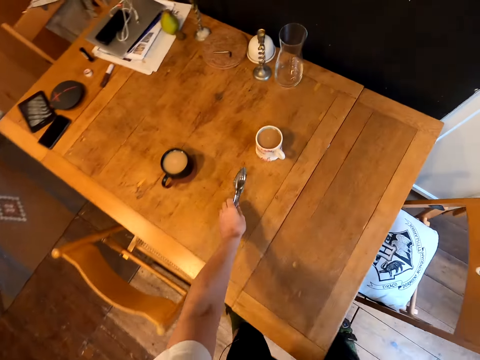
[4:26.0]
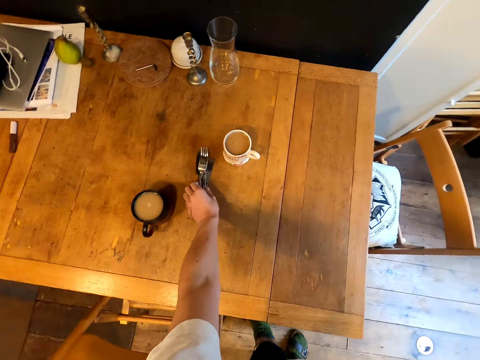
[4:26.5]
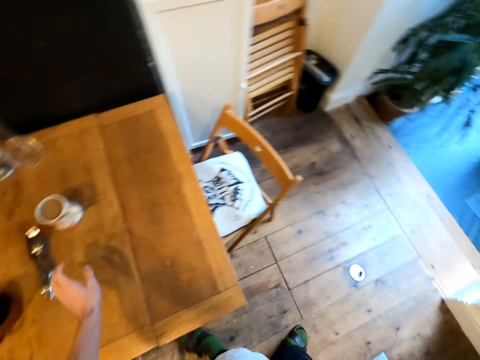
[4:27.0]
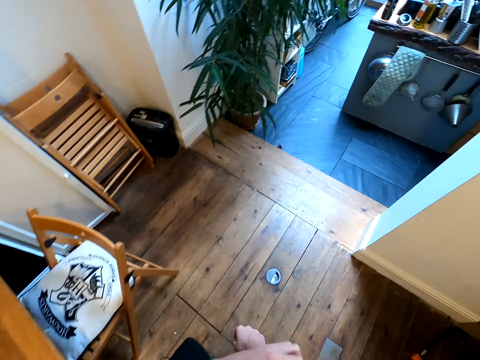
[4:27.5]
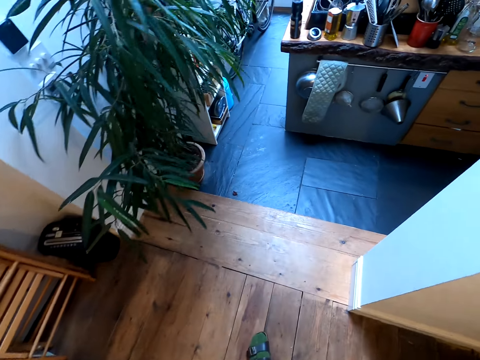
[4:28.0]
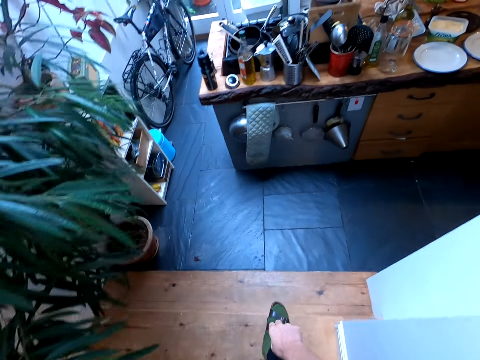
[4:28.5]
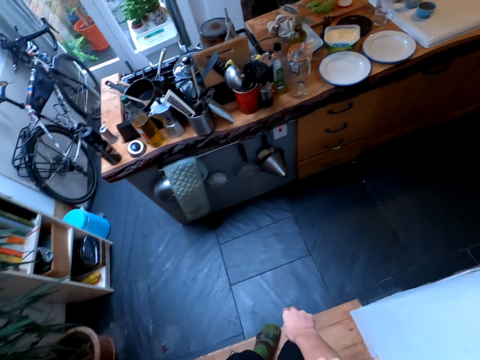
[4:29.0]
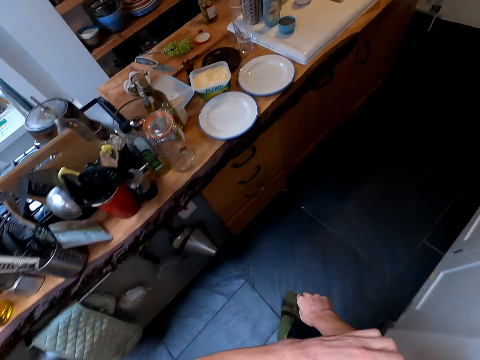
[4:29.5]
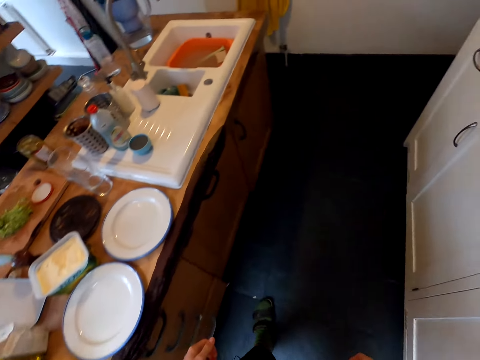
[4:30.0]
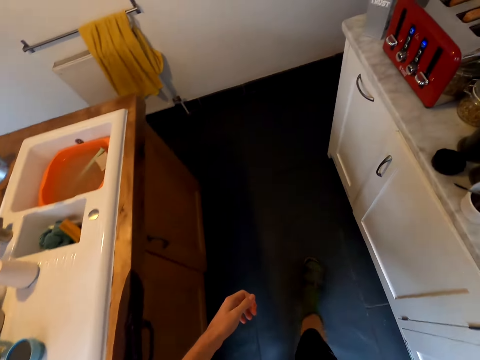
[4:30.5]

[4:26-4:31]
The camera wearer puts the cutleries on the table. They walk around the house. They walk around the kitchen.

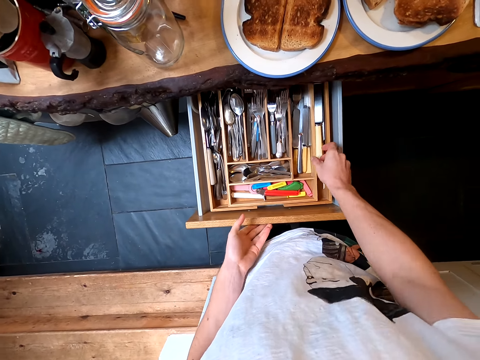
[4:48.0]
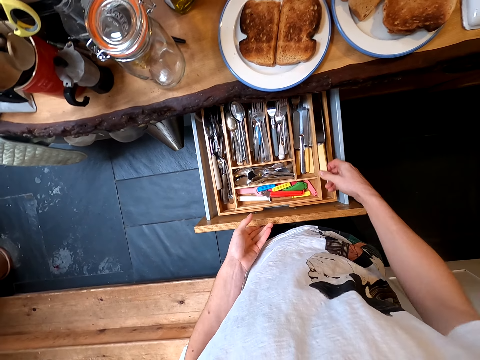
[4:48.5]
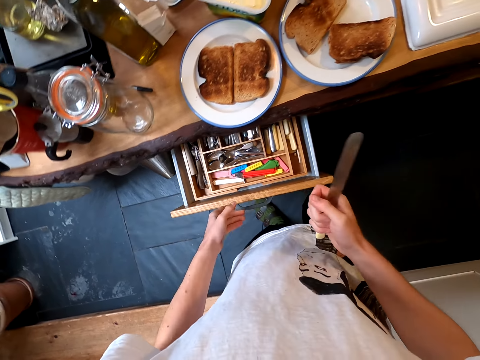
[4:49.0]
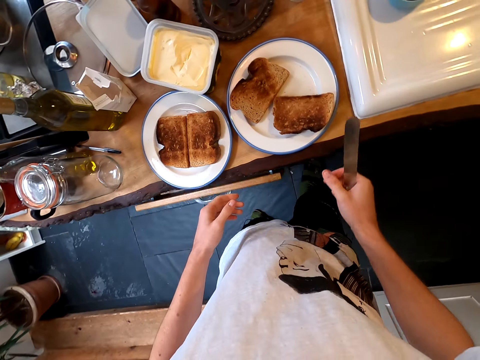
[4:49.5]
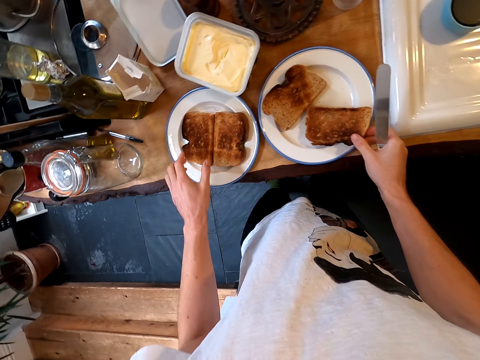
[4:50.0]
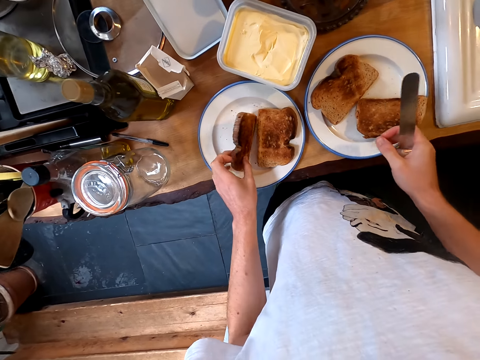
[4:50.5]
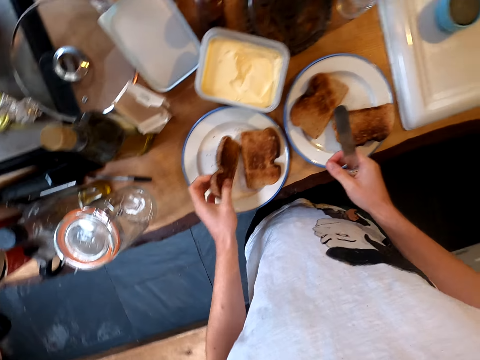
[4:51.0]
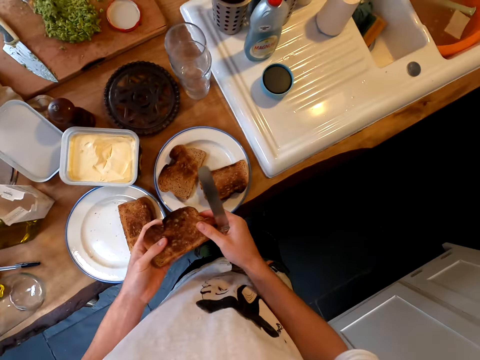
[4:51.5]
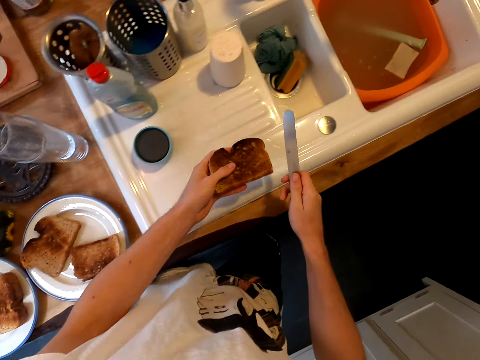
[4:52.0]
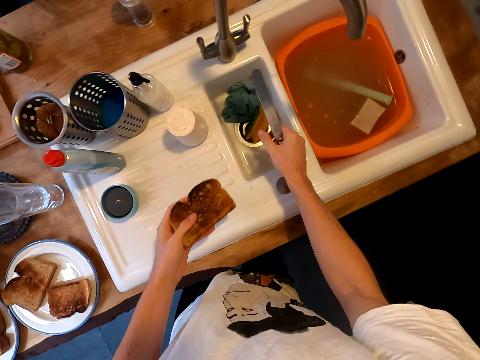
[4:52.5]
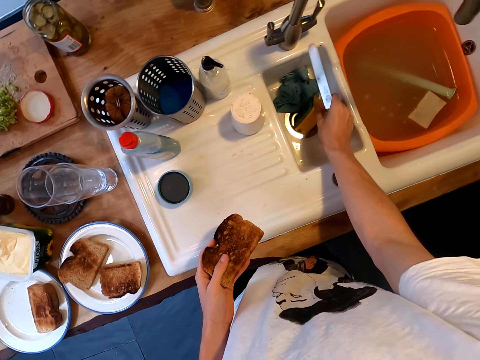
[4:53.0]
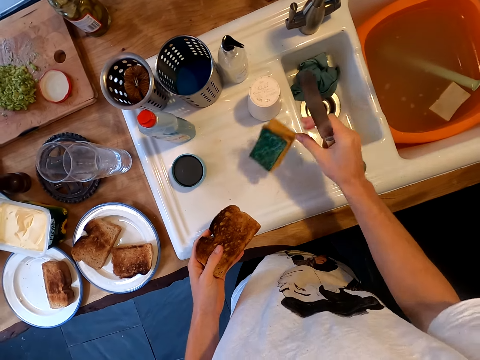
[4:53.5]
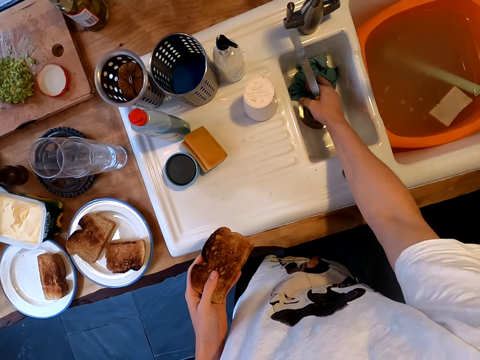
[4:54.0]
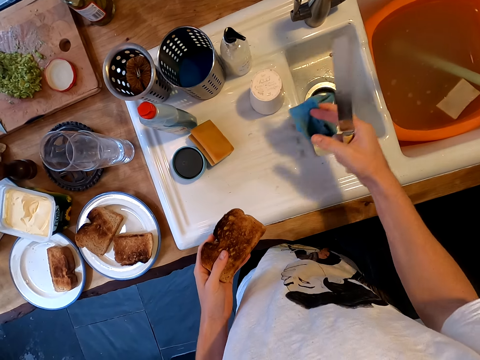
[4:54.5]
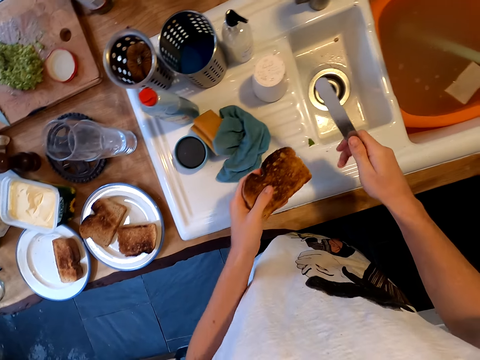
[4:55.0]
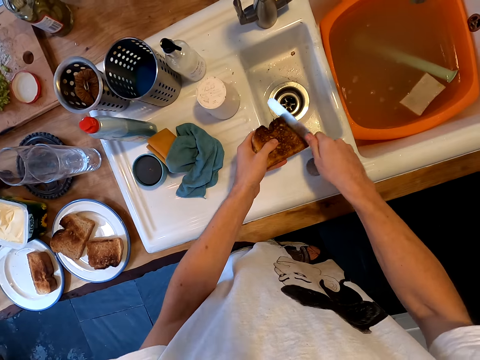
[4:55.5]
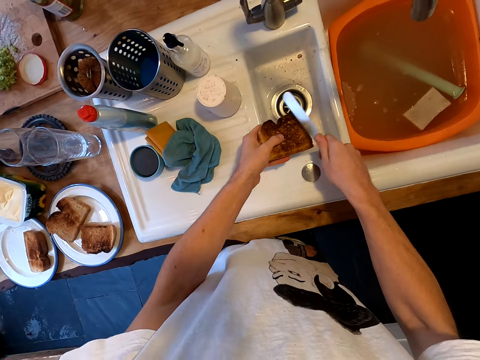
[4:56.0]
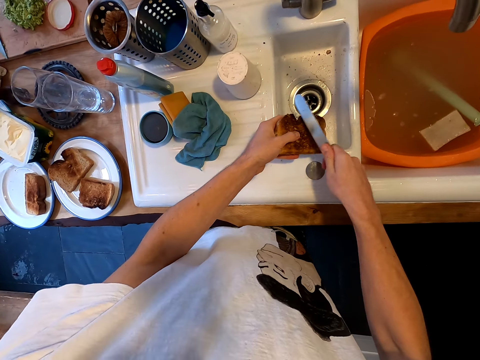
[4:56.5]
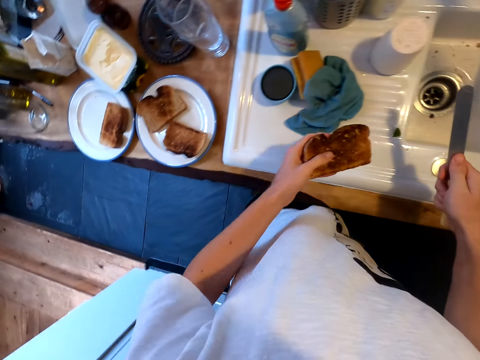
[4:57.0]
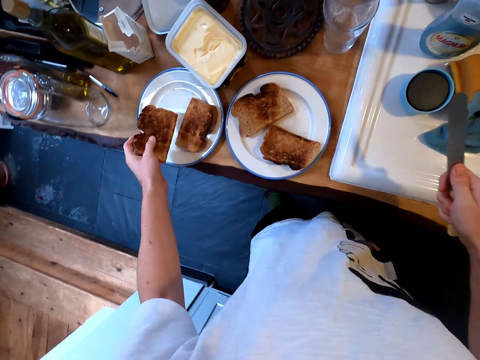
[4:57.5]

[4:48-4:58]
The camera wearer opens a drawer. They pick up a knife. They close the drawer. They pick up bread. They step toward the sink. They pick up a sponge. They put the sponge on the sink. They pick up a towel. They put the towel on the sink. They throw the sponge on the sink. They clear the burnt bread with the knife.

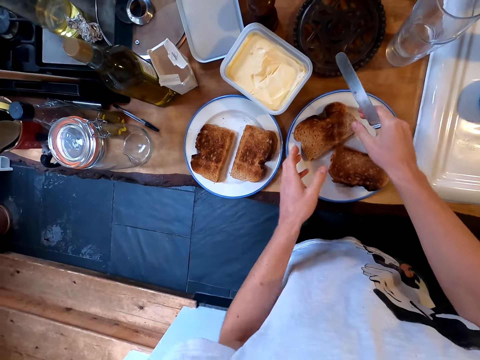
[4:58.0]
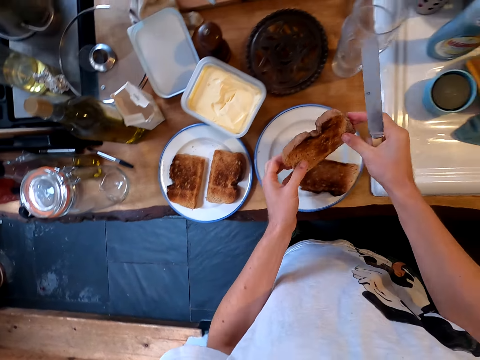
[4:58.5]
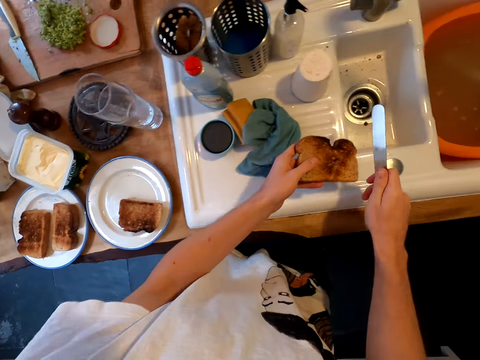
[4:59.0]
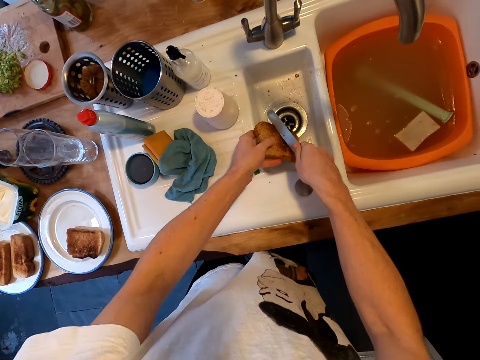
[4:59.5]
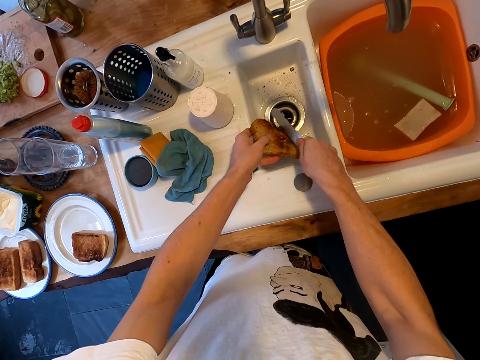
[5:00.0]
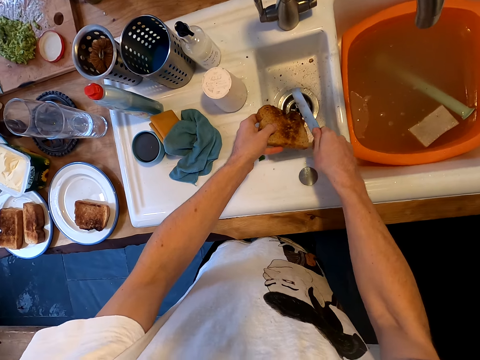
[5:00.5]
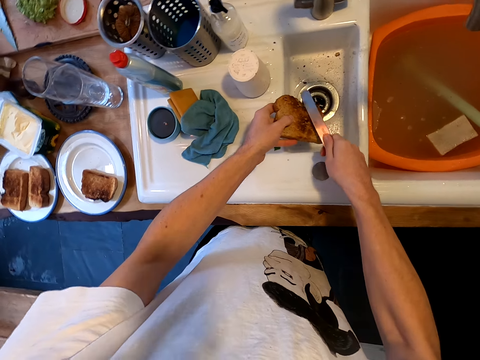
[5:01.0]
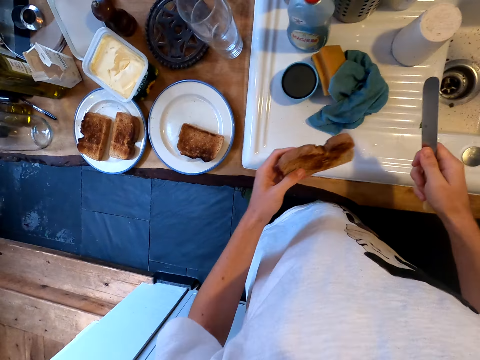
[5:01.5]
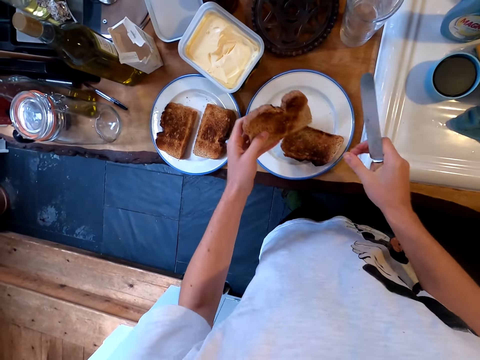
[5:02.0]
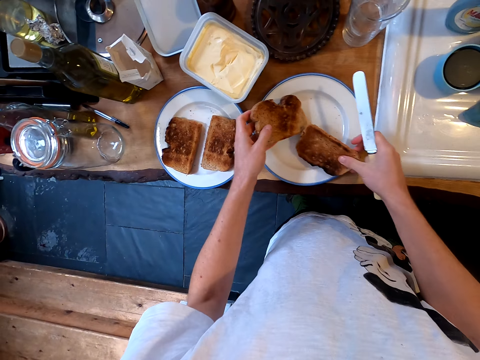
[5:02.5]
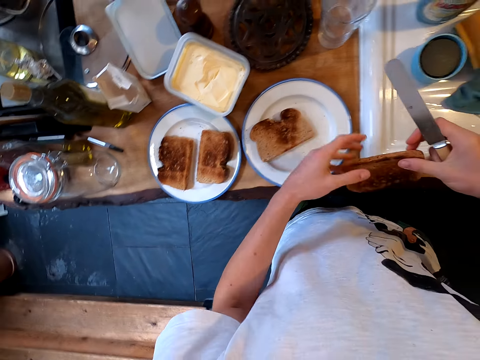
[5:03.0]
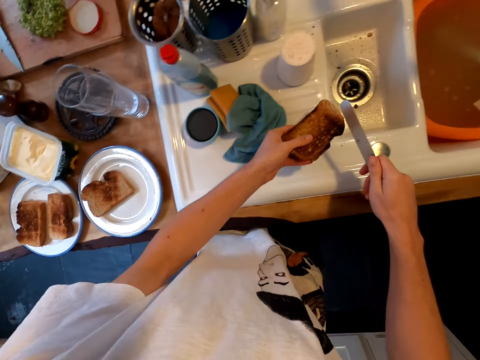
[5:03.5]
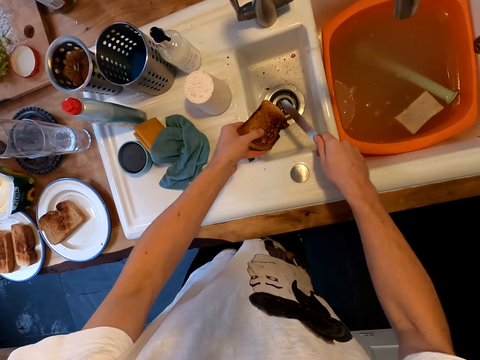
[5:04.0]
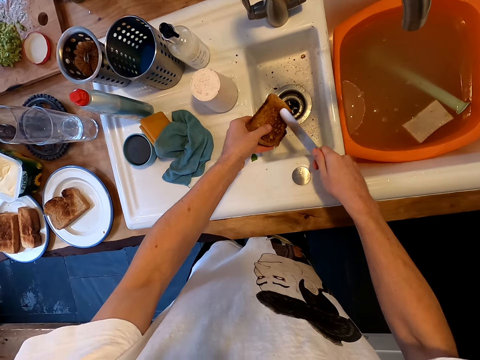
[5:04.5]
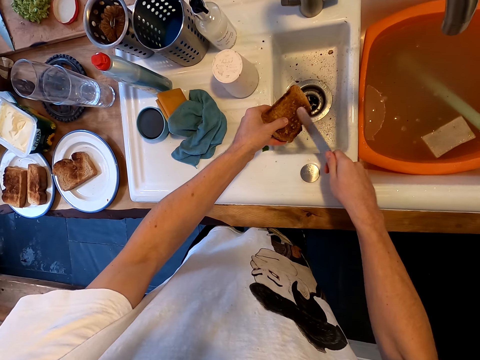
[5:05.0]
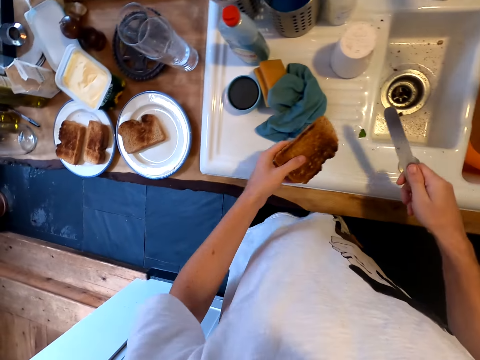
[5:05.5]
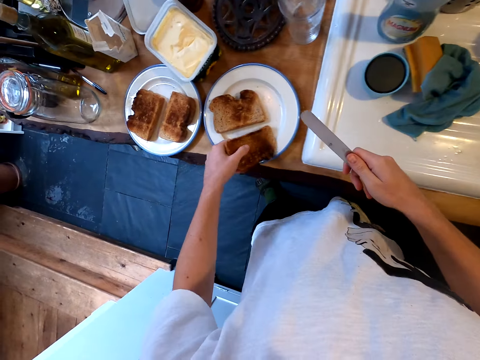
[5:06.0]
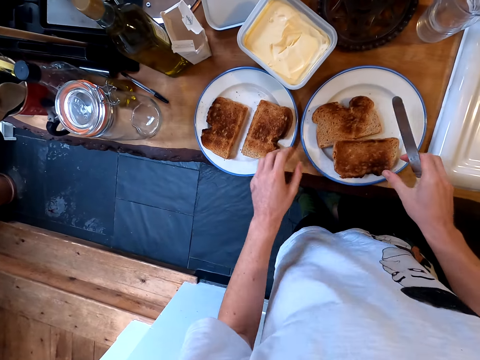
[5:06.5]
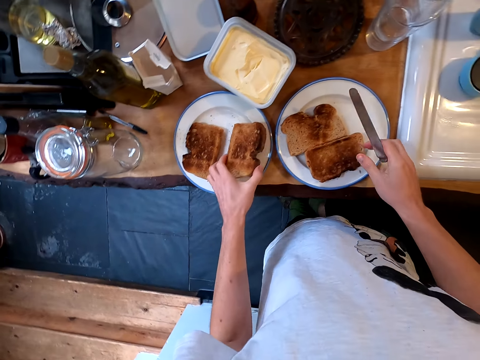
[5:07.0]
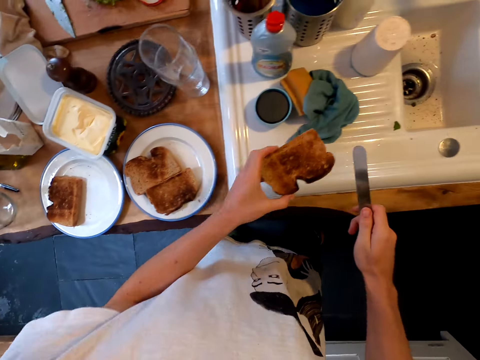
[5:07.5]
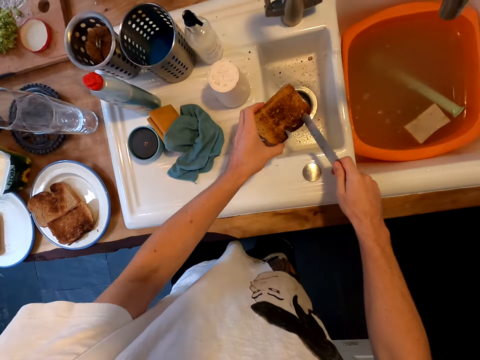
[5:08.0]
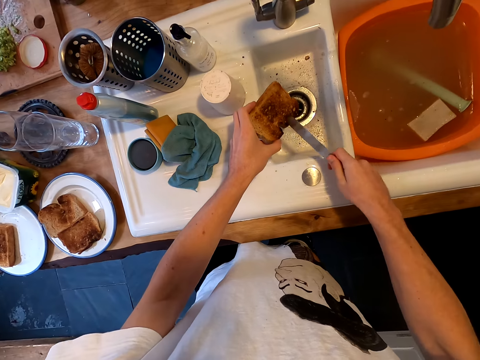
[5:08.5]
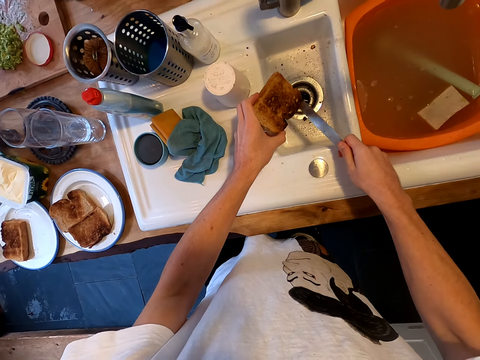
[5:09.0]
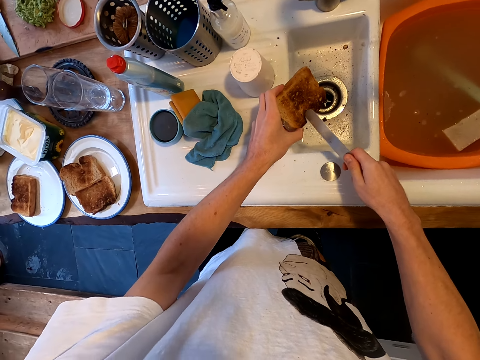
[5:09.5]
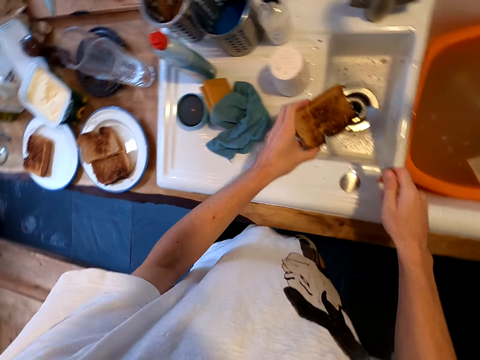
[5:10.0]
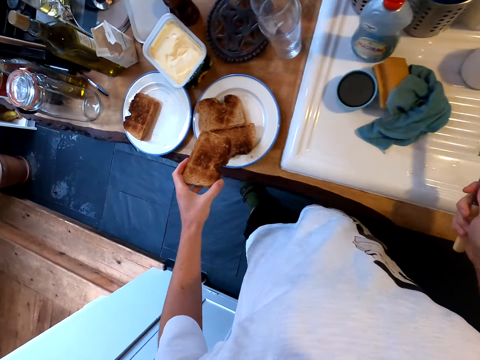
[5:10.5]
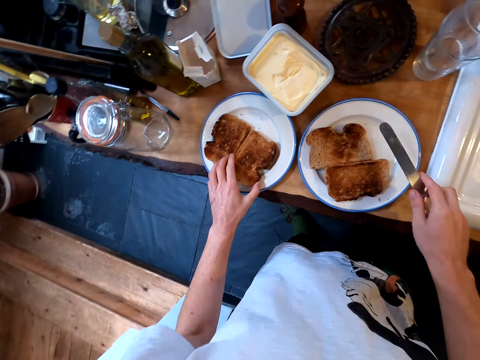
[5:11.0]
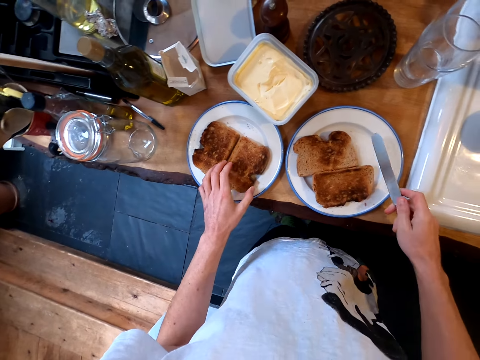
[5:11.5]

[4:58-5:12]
The camera wearer puts the bread on a plate. They pick up the bread. They clear the burnt bread with a knife. They pick up the bread. They put the bread on the plate. They clear the burnt bread with the knife. They put the bread on the plate. They pick up the bread. They clear the burnt bread with the knife. They put the bread on the plate.
